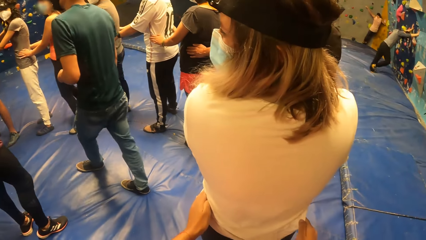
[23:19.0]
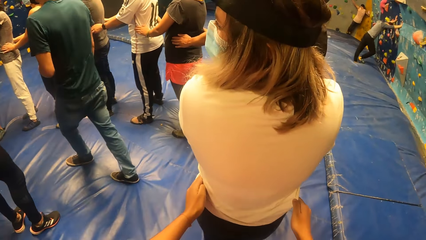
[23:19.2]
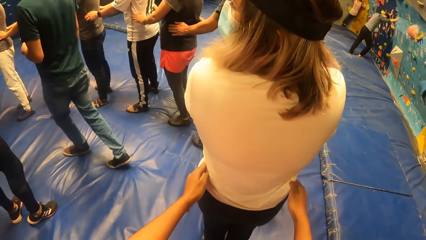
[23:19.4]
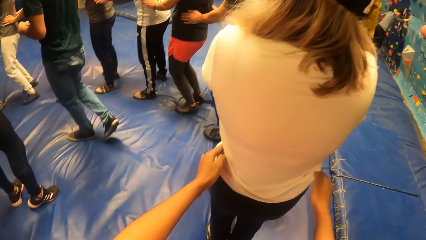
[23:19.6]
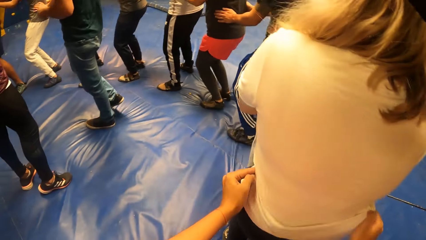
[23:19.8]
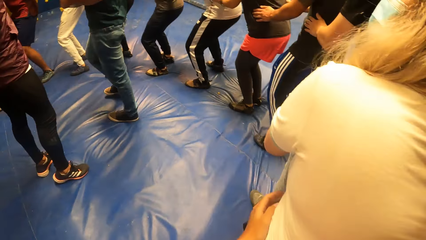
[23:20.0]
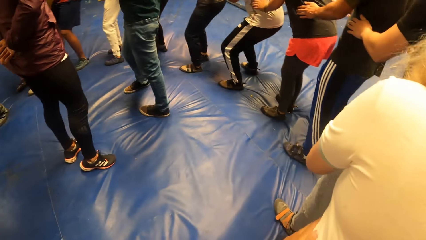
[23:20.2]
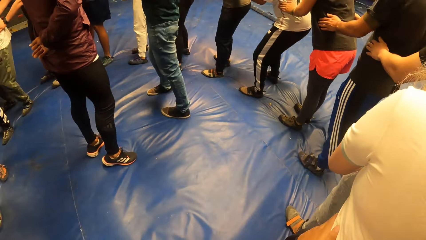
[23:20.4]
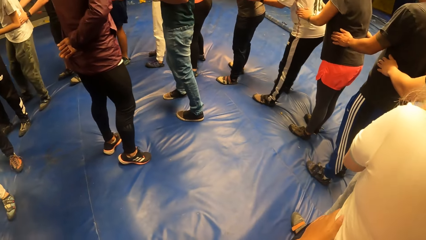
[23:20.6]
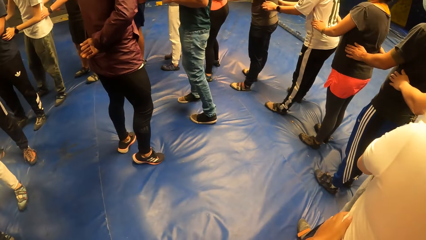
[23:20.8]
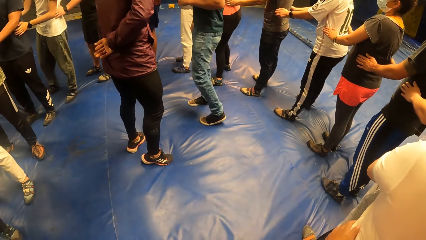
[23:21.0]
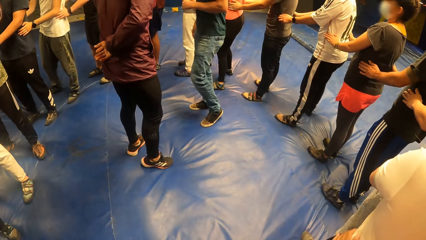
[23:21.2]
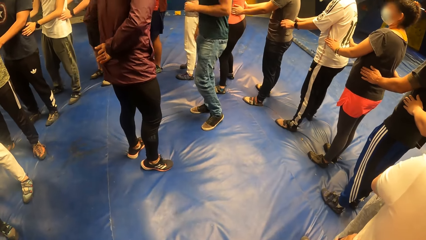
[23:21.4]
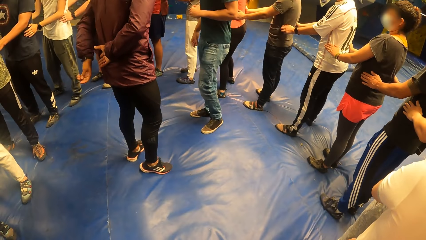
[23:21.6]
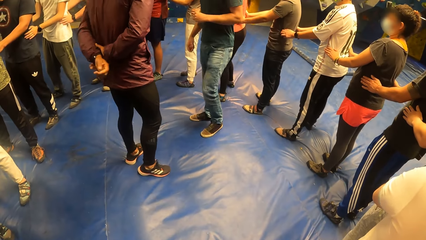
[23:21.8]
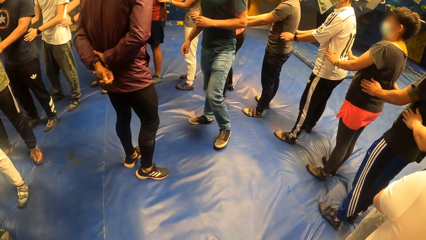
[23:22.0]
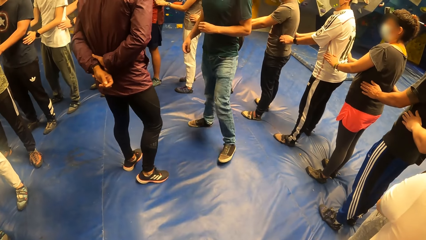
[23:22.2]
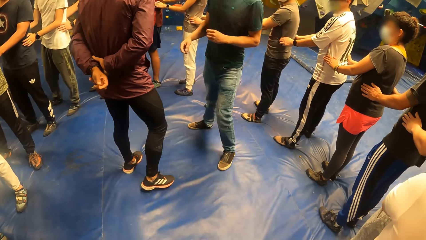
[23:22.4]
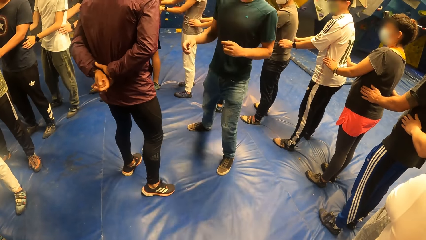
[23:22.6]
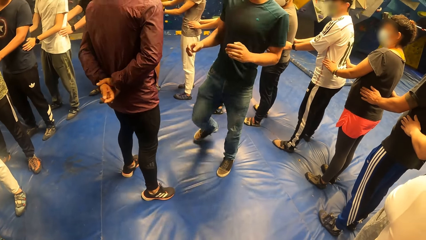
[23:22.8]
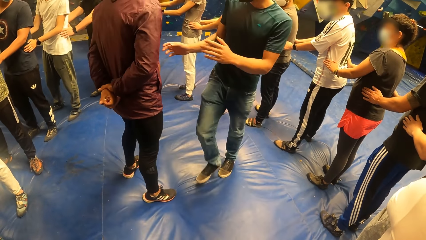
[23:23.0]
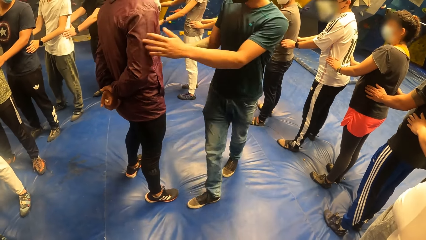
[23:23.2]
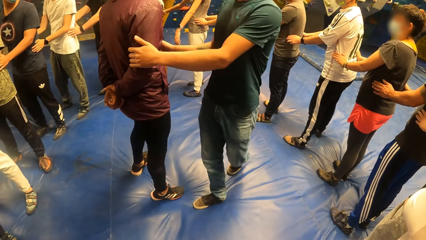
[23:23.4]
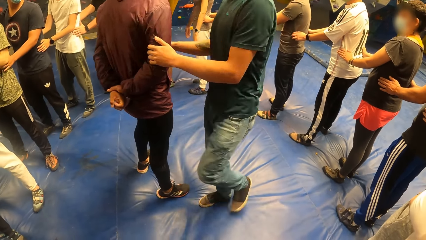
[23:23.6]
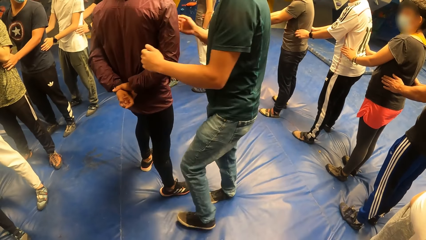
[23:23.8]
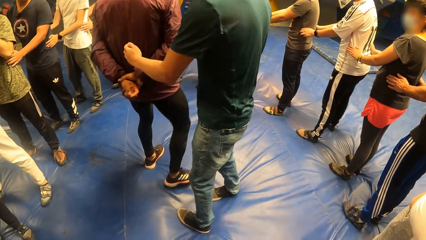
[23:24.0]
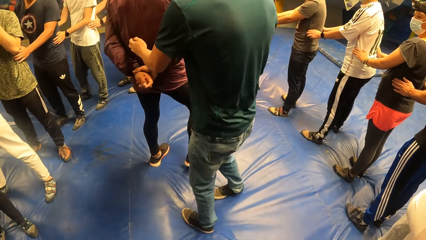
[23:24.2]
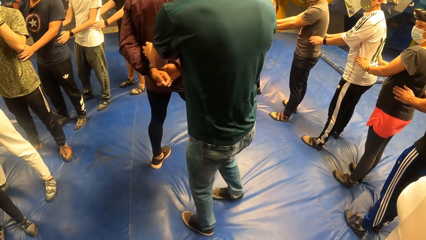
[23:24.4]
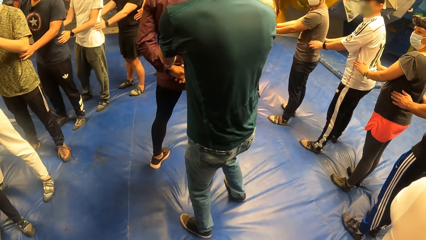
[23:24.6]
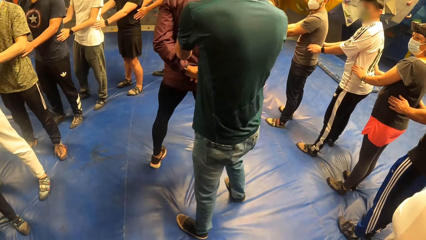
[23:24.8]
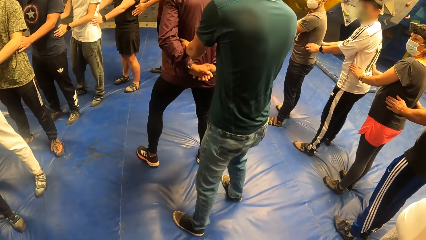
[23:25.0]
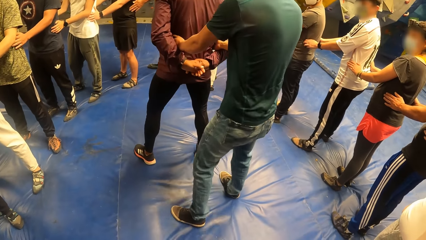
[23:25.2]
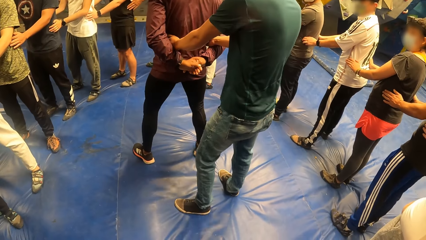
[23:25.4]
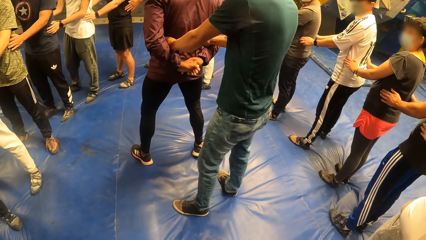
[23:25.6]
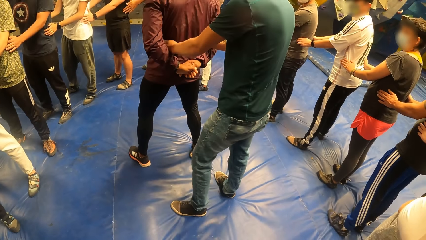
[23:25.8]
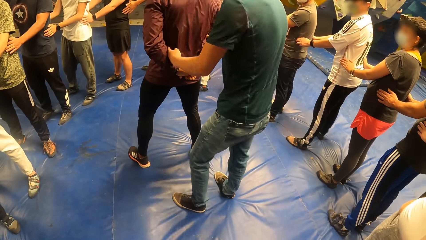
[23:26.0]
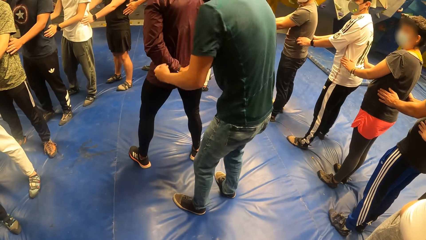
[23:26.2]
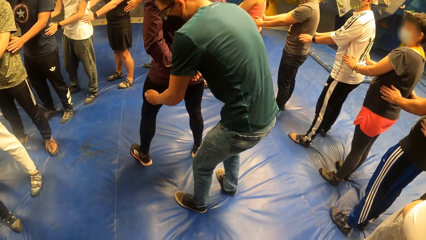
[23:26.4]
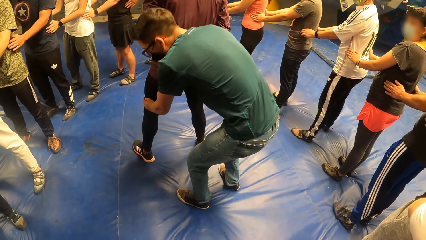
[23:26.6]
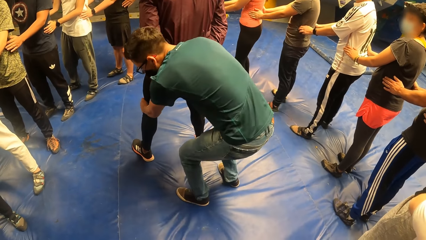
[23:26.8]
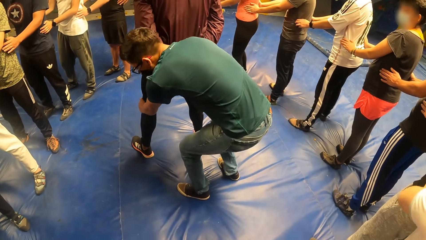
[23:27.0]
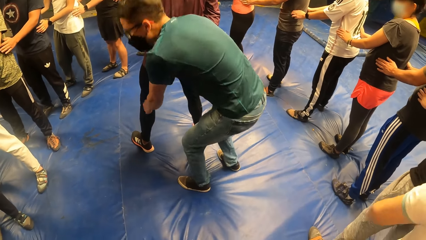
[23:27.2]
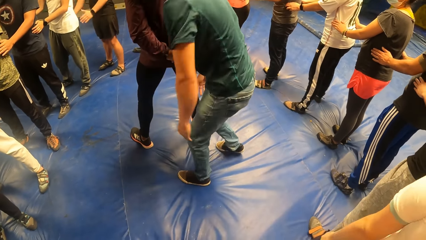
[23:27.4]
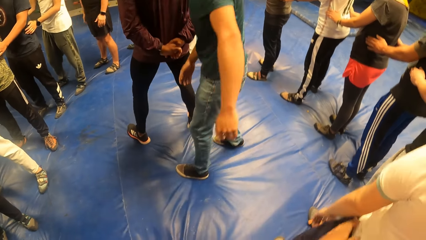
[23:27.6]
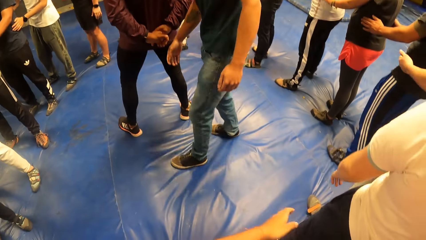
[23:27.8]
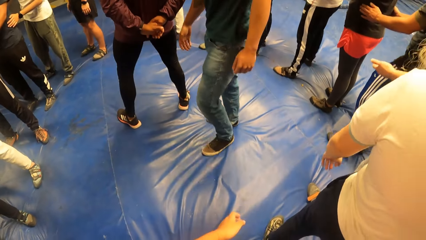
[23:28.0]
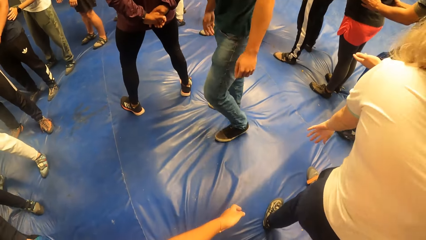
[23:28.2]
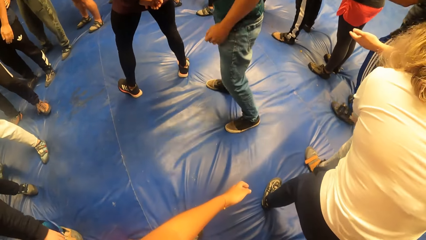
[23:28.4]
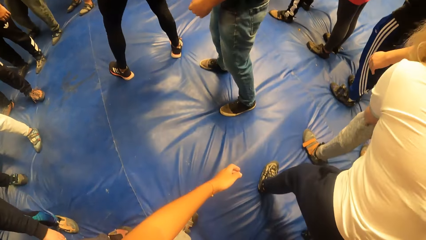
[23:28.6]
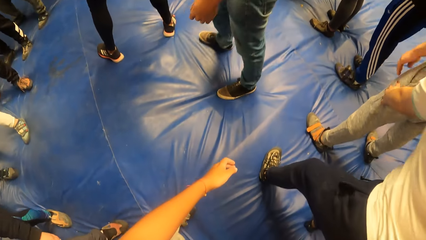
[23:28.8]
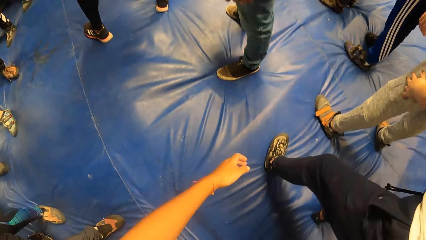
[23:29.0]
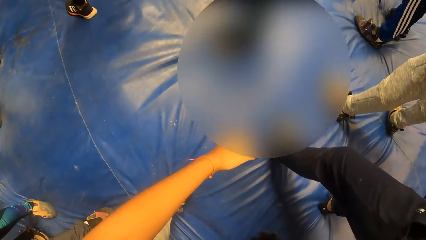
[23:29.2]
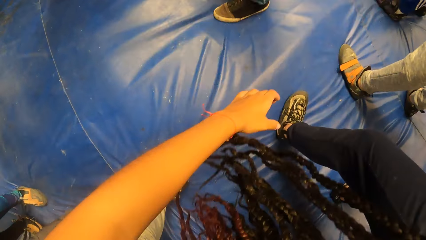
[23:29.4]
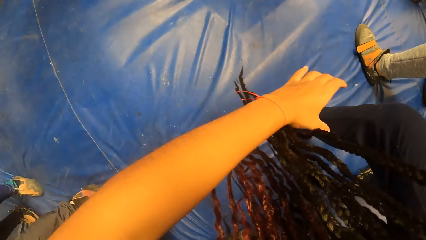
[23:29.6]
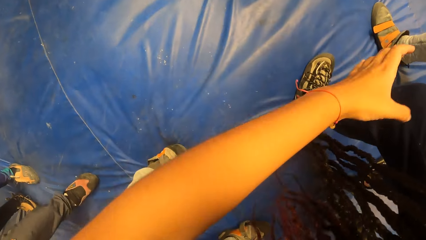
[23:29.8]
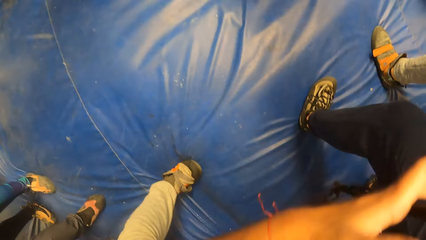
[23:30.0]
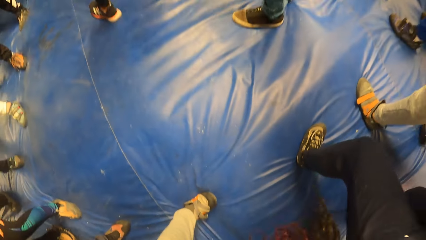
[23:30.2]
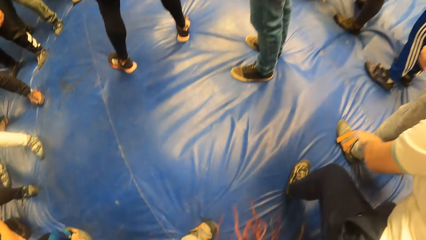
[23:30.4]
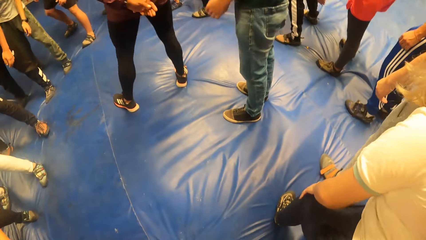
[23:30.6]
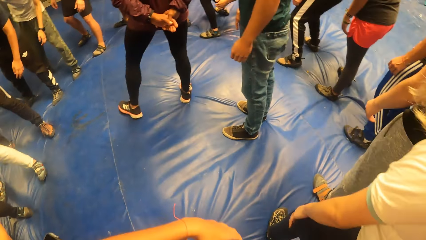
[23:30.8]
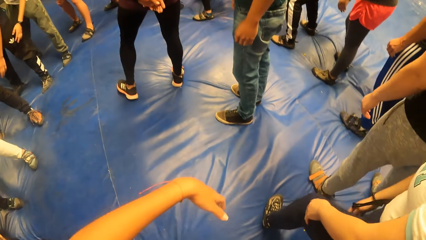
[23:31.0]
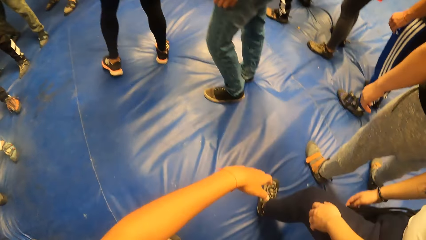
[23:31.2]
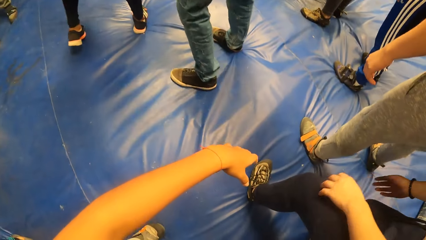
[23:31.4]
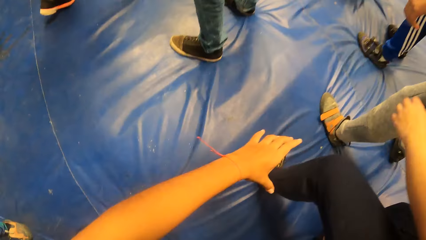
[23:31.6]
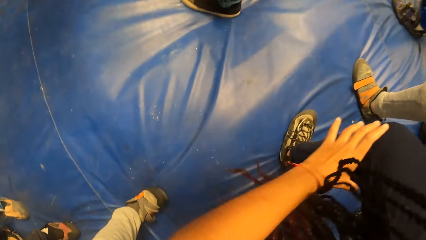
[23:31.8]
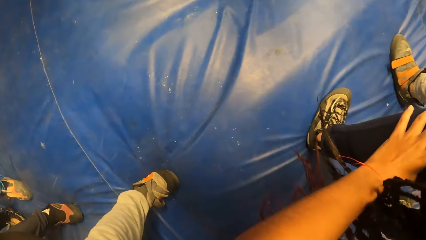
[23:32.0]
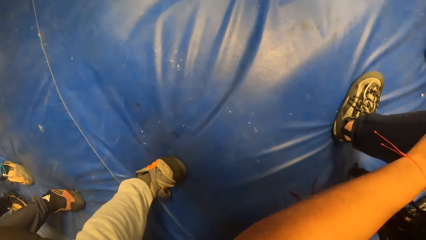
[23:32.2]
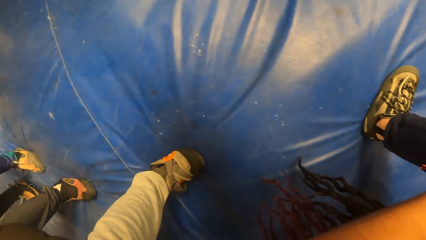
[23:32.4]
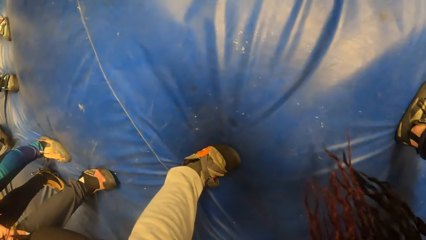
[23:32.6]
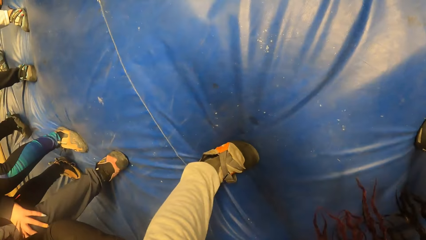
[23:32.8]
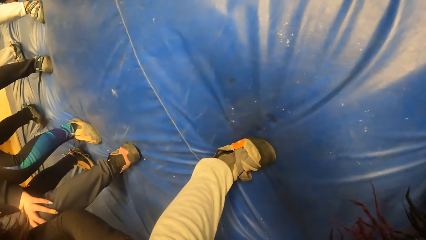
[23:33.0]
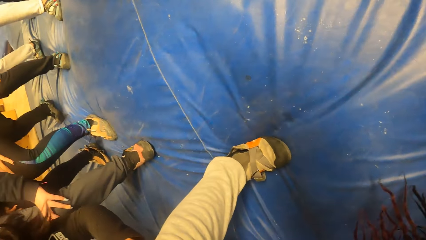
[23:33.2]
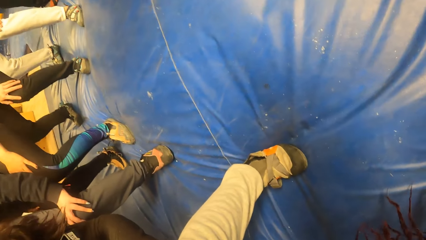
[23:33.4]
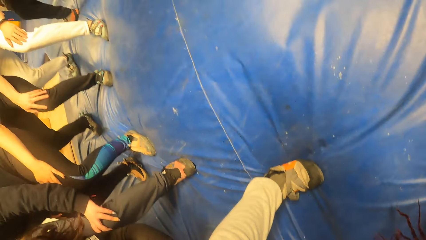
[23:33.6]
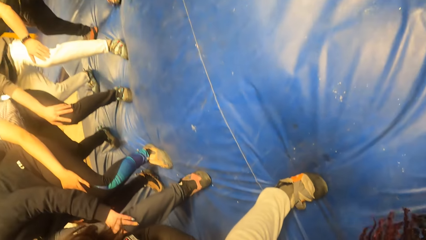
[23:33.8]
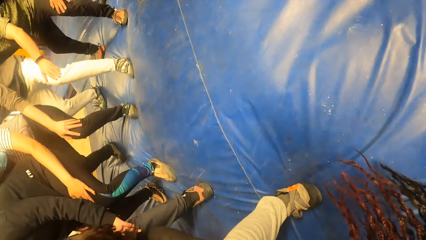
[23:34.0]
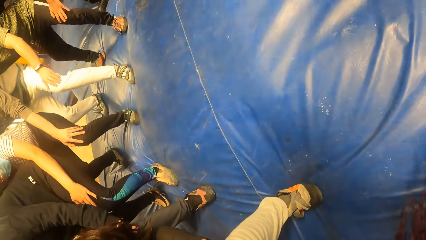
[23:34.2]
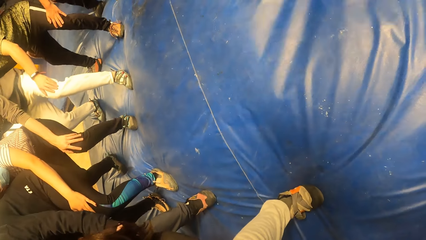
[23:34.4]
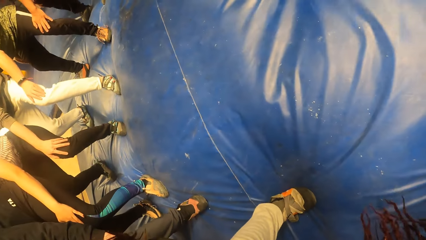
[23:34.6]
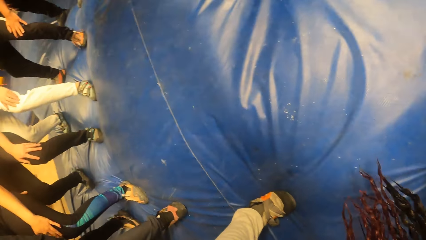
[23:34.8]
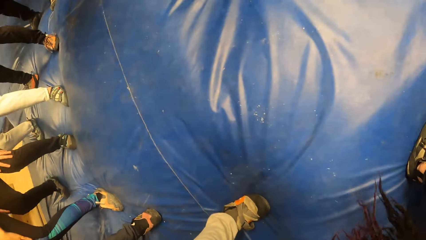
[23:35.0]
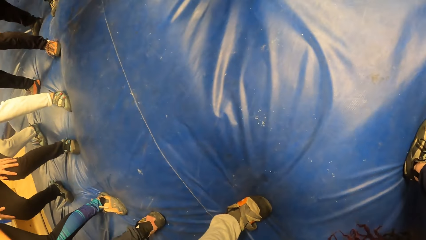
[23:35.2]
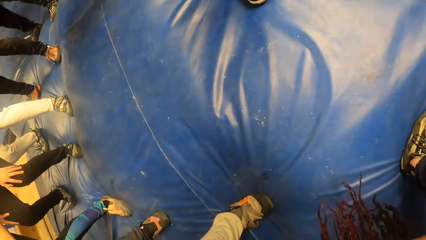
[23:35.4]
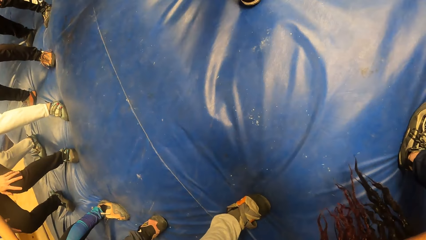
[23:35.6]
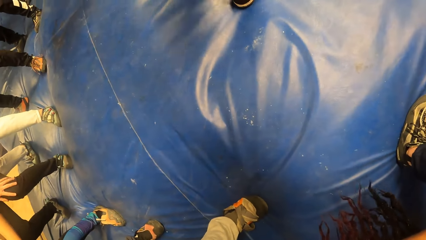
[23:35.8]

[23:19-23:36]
A man moves around. Another man folds hands. The first man holds the other man's right hand with both hands, holds the other man's waist with both hands, and touches the other man's left leg with his left hand. The camera wearer bends down. They hold a woman's left leg with her left hand. They touch the other person.
